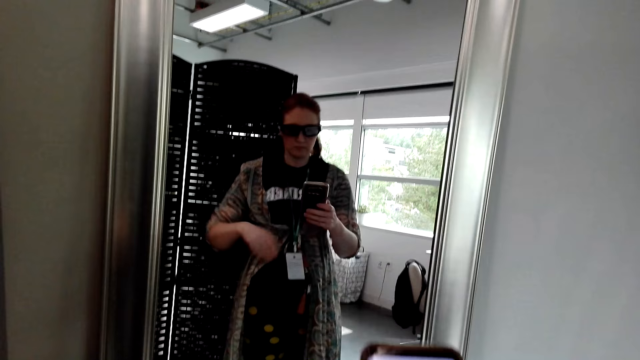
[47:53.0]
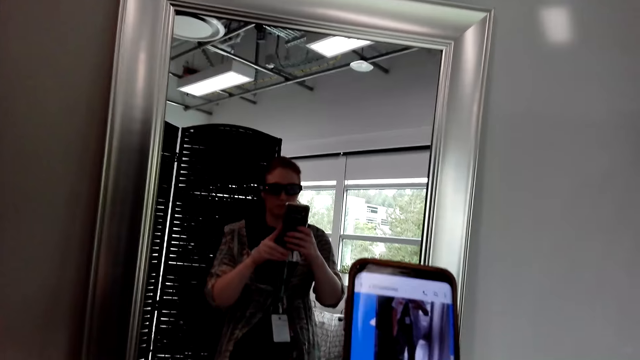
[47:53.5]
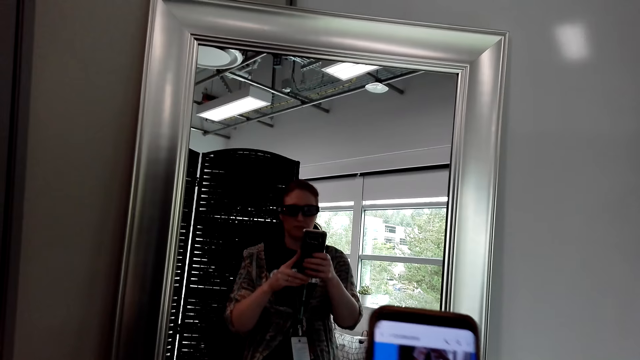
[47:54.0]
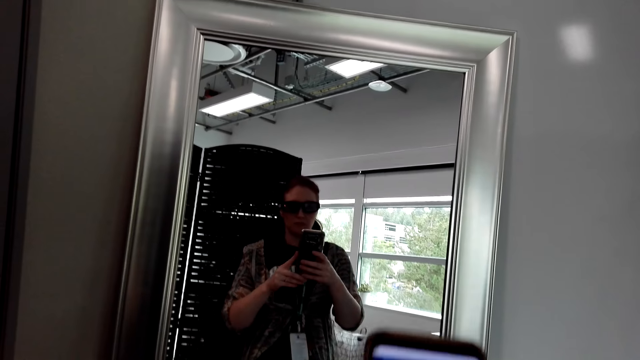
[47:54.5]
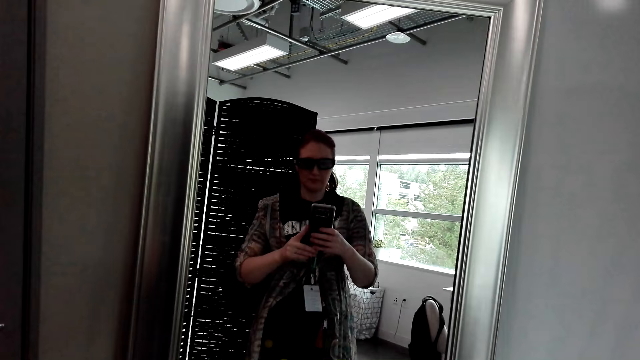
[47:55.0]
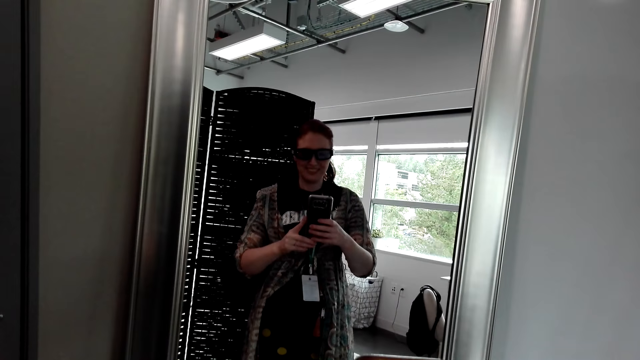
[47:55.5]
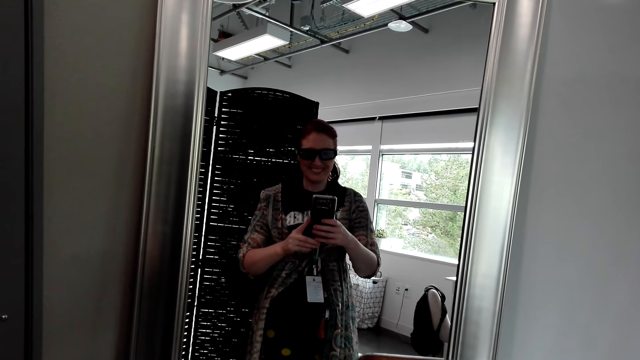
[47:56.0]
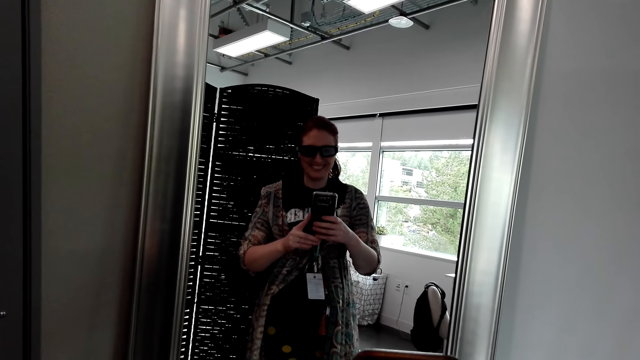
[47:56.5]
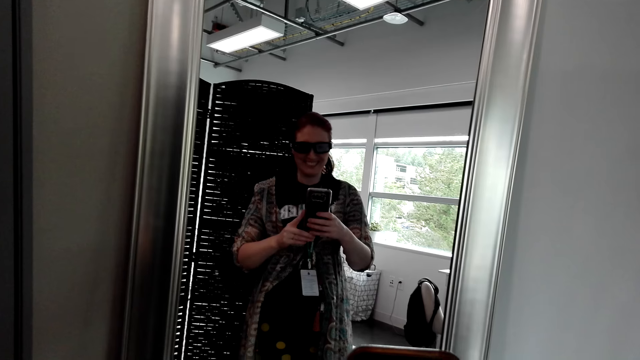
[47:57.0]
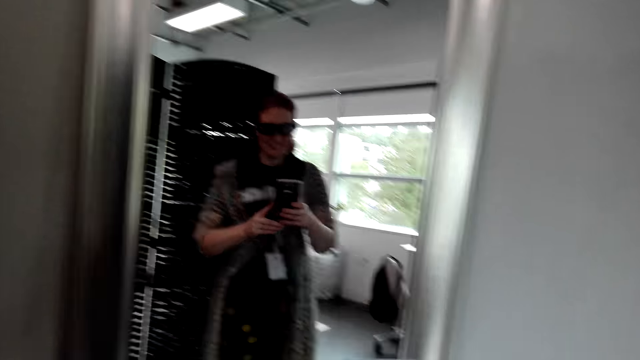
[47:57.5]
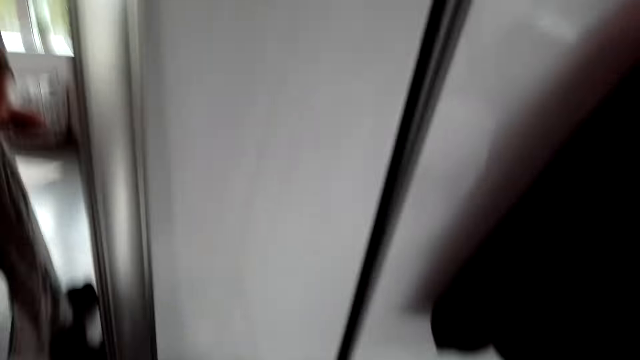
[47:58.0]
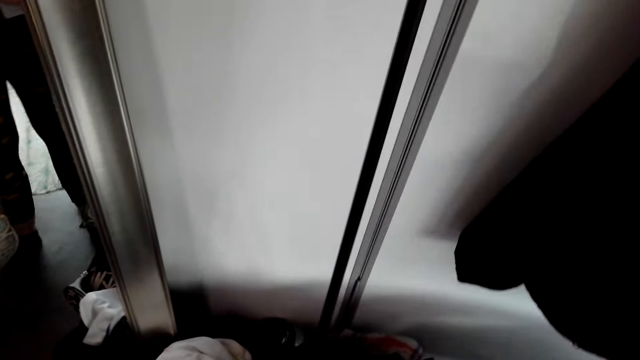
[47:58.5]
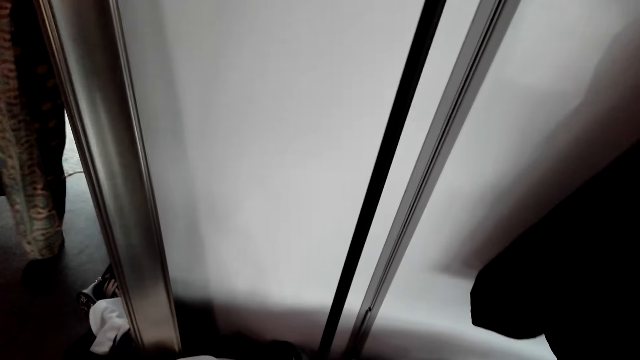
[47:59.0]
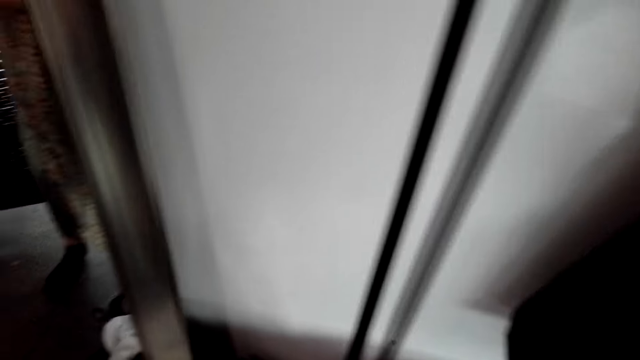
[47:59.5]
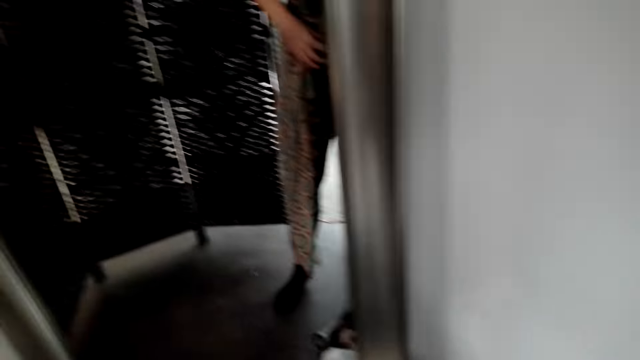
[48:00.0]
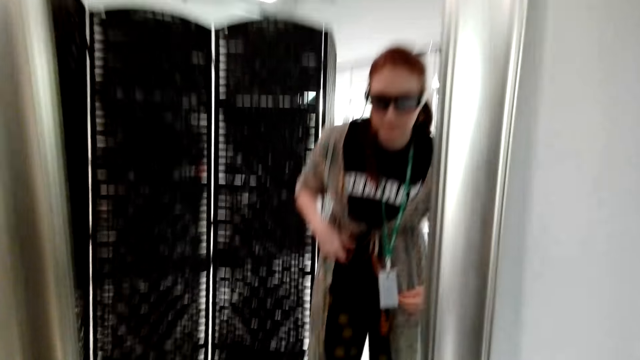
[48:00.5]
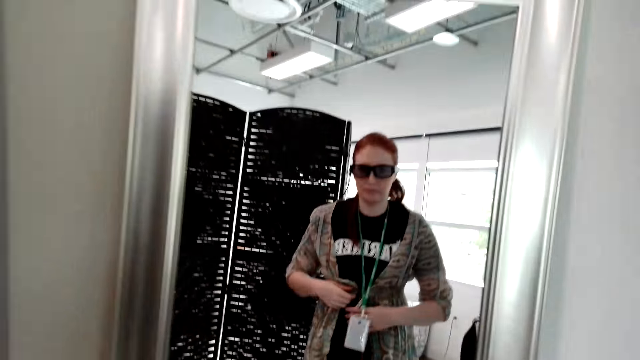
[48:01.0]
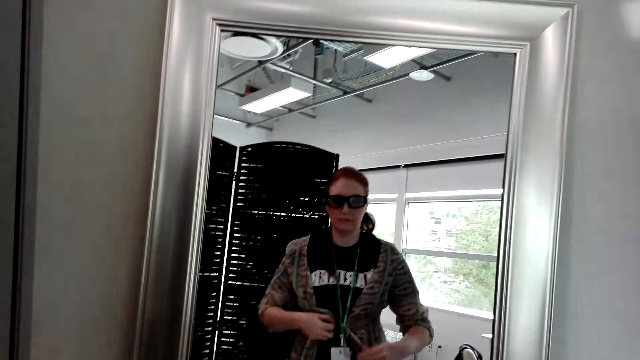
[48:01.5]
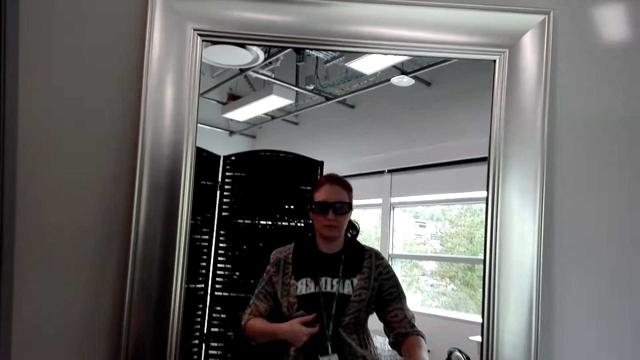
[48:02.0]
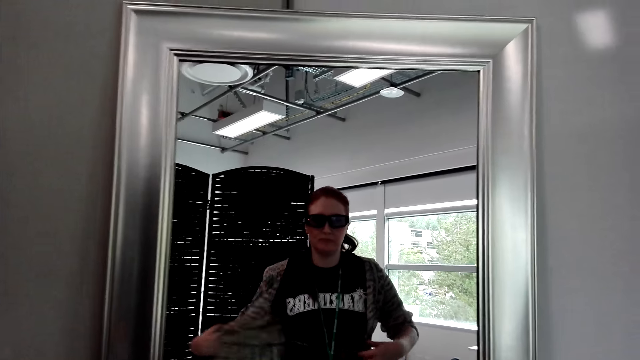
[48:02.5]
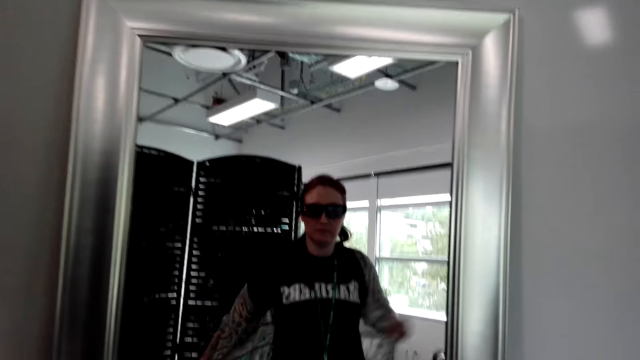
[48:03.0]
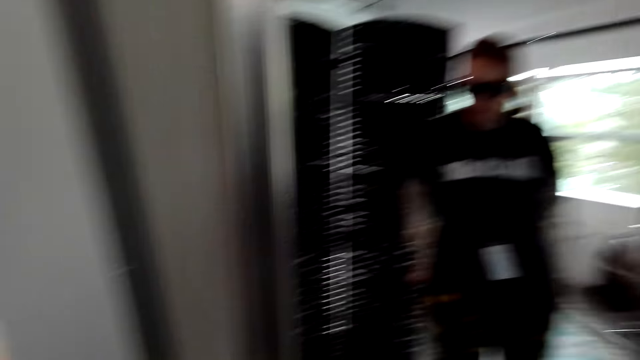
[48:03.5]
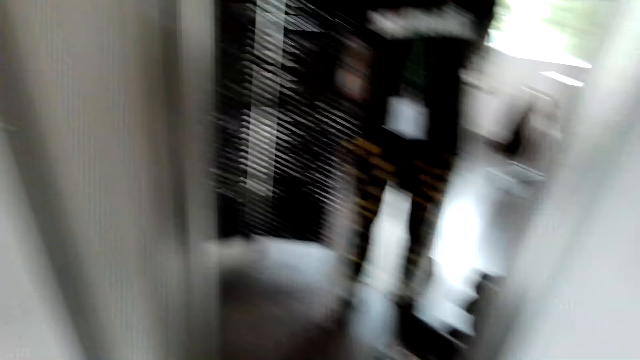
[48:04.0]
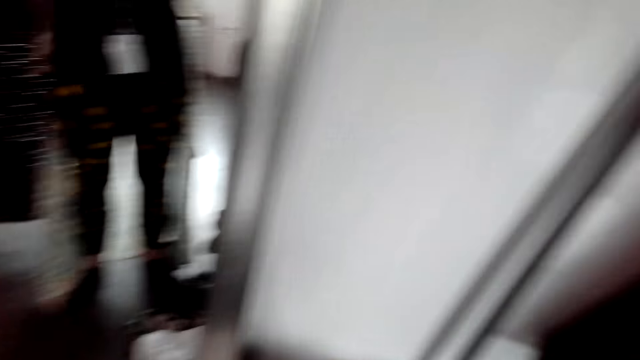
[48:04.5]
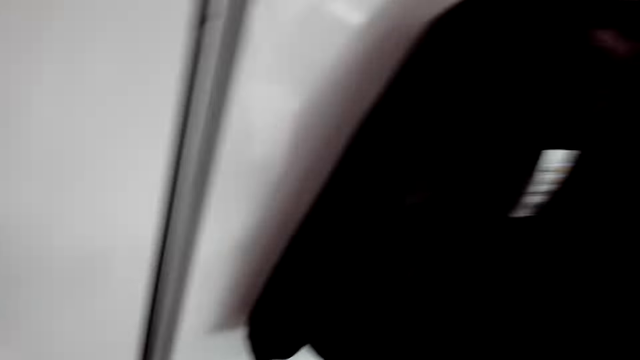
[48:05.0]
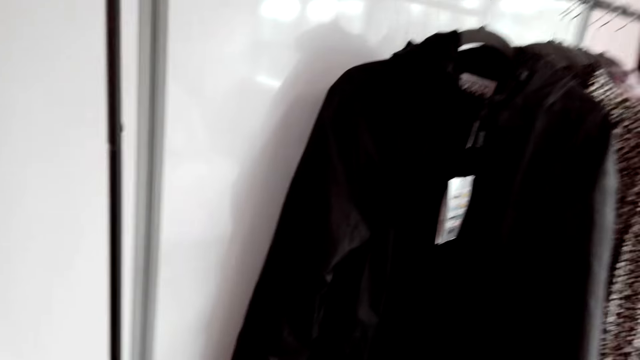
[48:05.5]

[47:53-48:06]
The camera wearer takes the photo. They put the phone down. They look around. They take off the shirt.

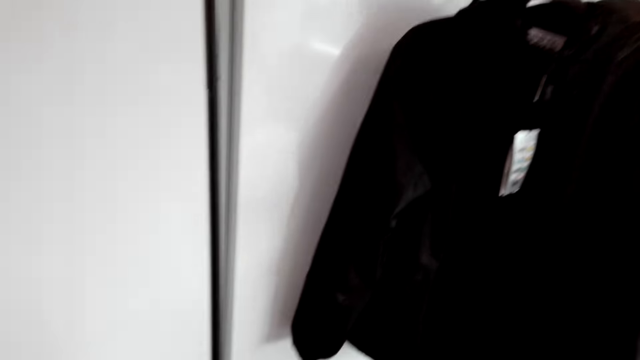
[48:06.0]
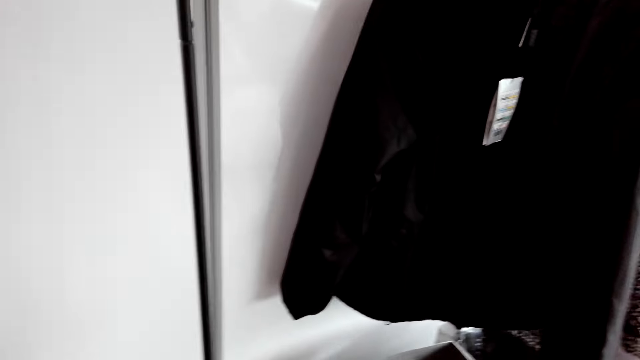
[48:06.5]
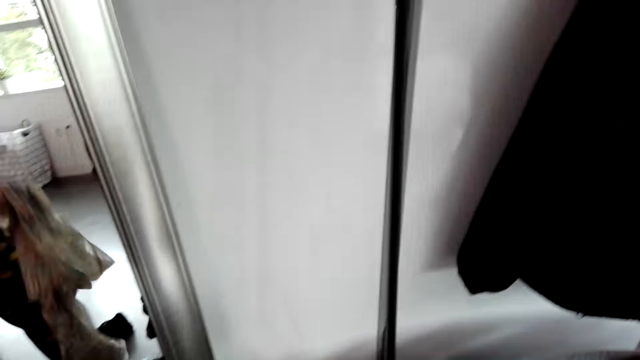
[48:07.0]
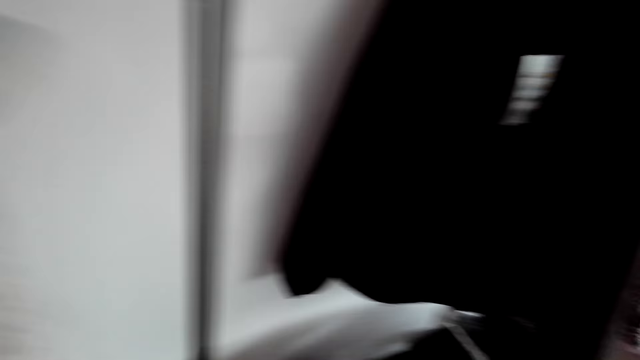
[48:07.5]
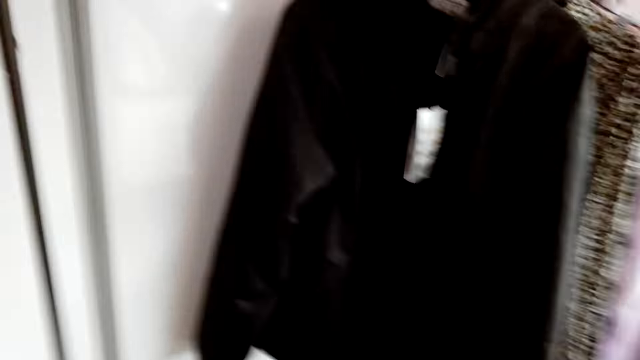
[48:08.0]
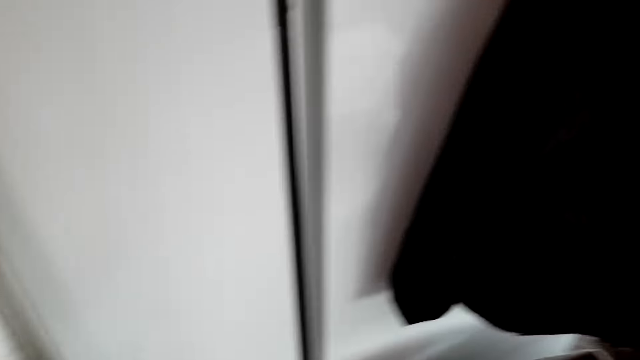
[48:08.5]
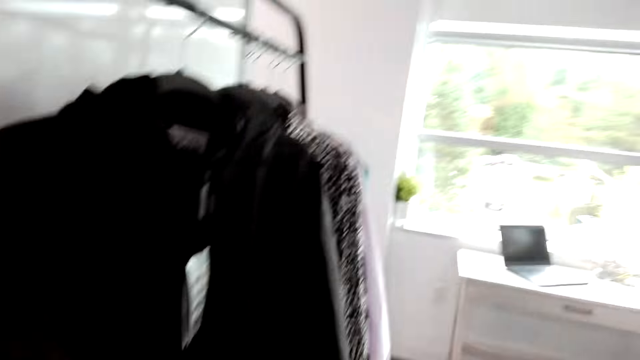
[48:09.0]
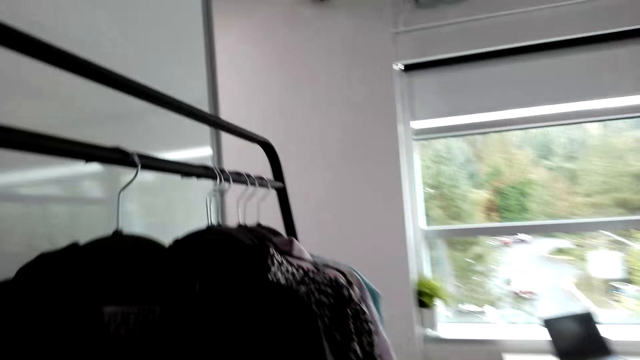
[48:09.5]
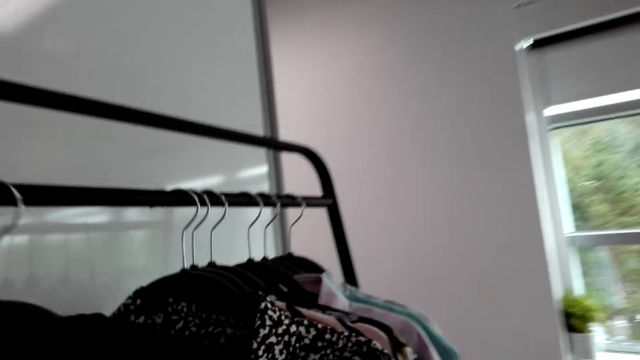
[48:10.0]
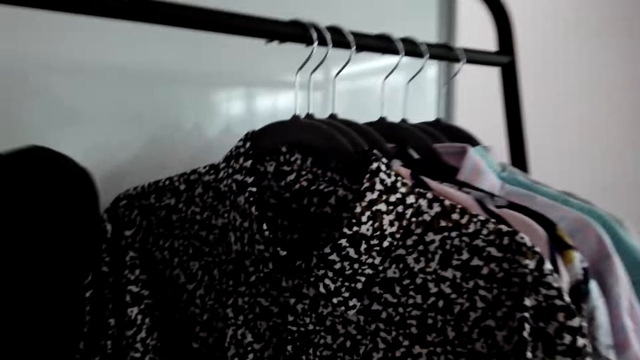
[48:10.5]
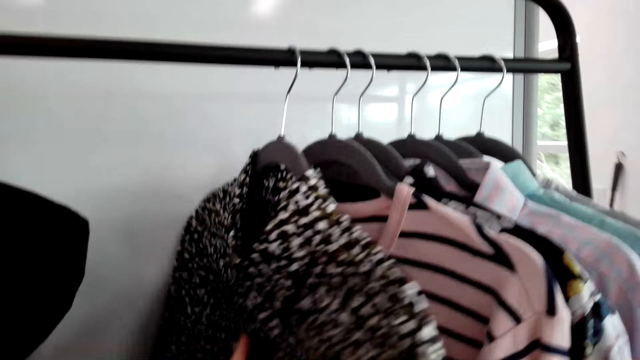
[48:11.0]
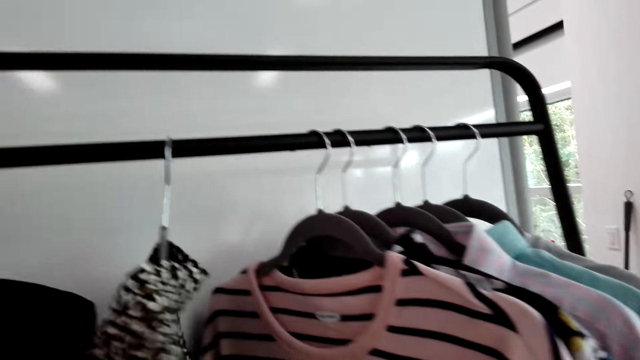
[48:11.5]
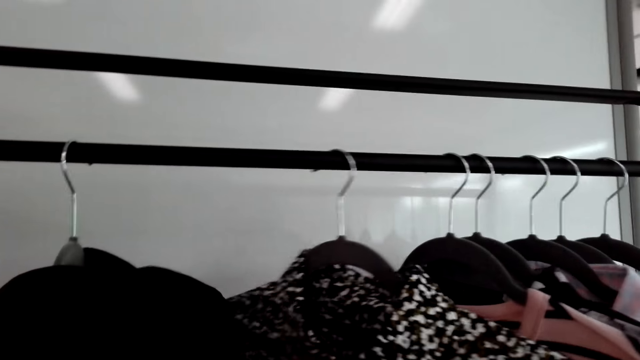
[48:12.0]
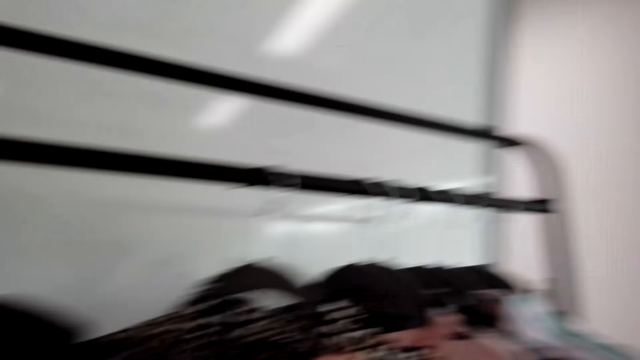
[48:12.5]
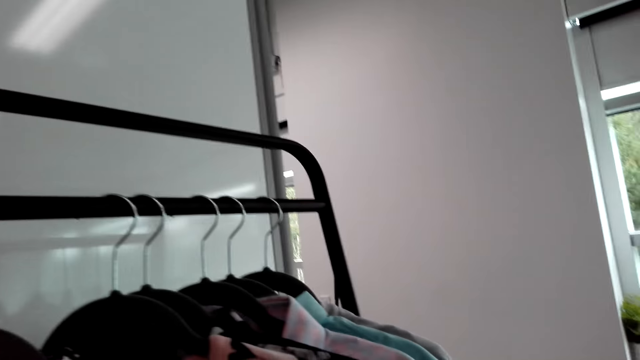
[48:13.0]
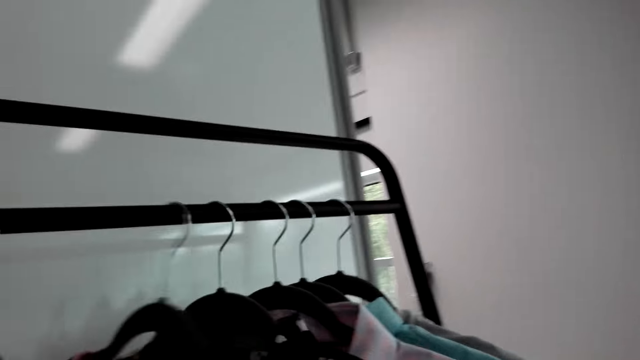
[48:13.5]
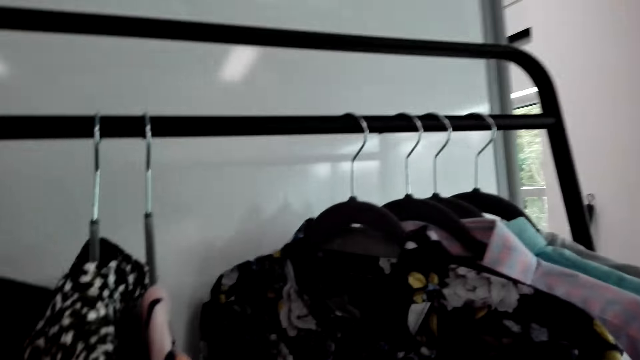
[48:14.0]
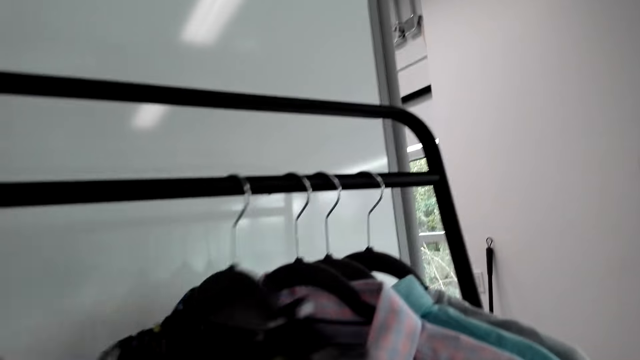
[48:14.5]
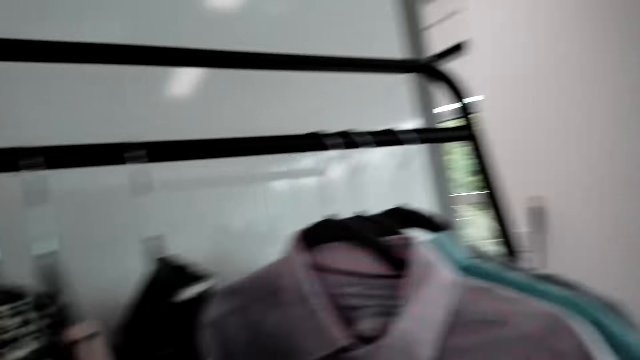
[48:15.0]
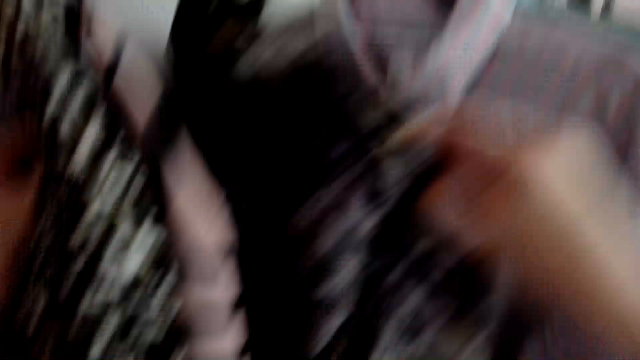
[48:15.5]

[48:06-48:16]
The camera wearer touches clothes on the rack. They hold the cloth.
